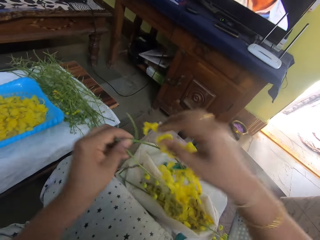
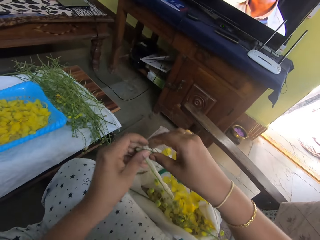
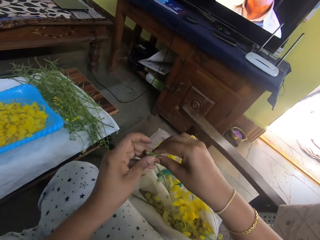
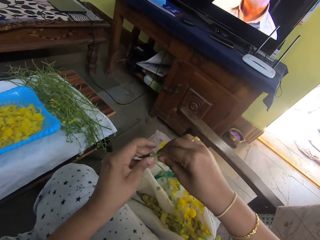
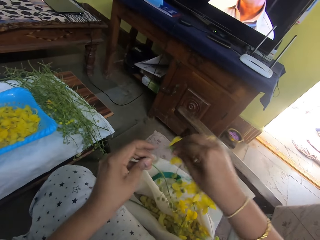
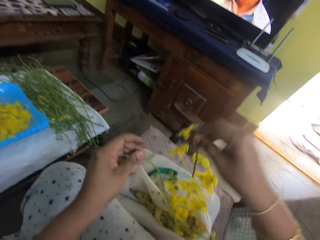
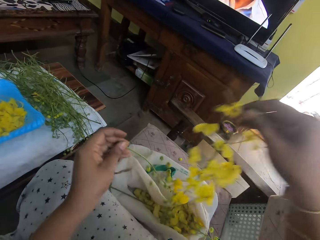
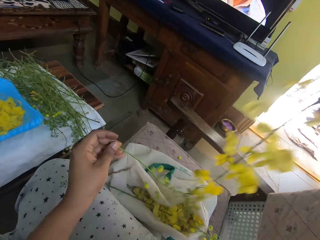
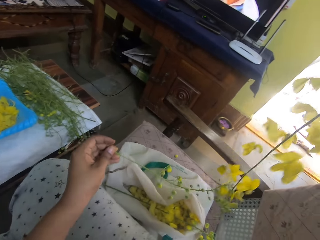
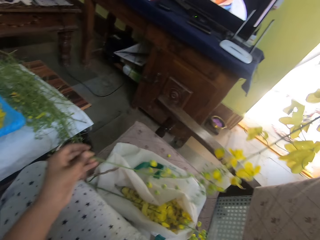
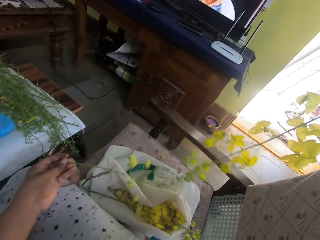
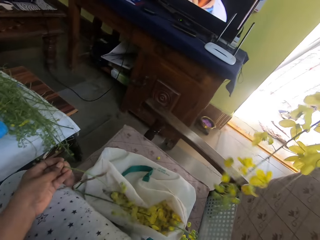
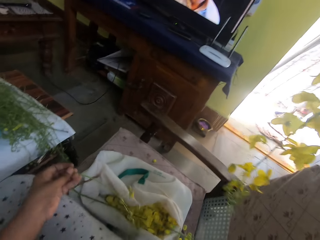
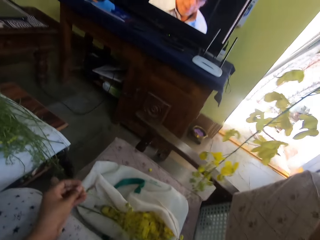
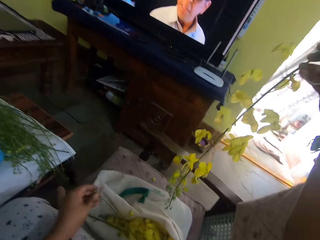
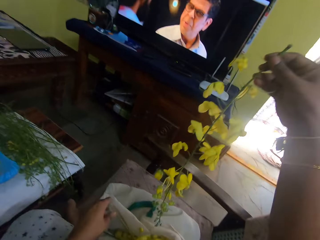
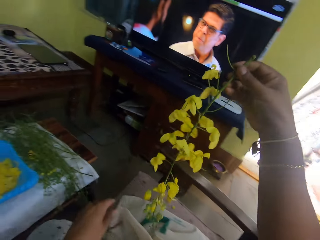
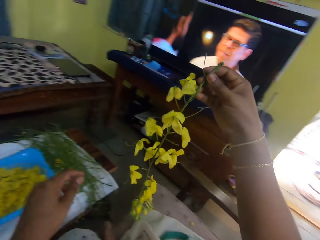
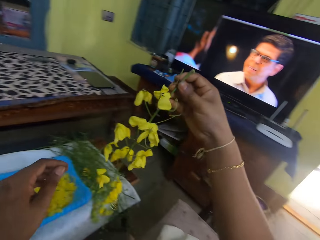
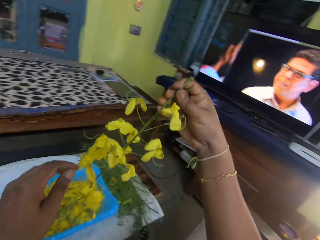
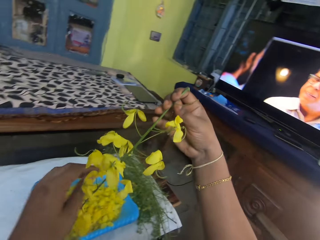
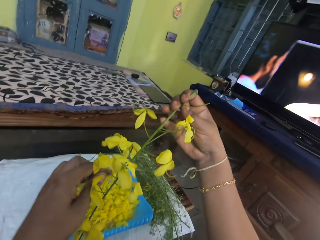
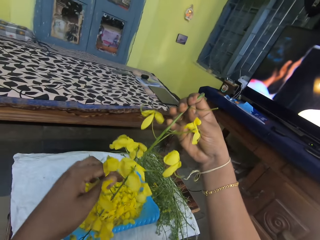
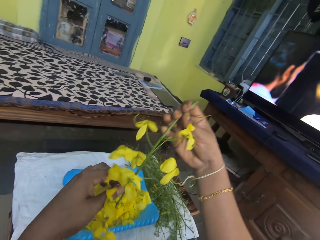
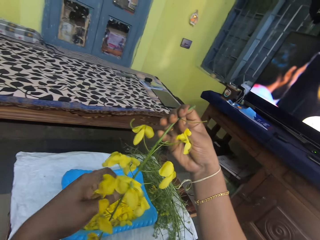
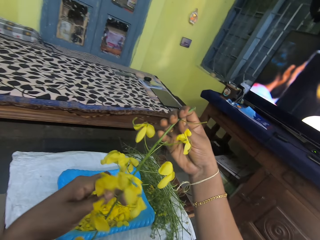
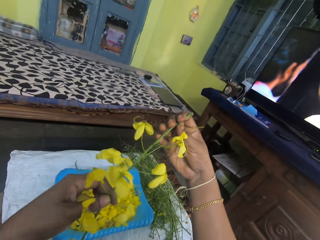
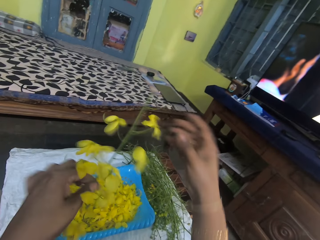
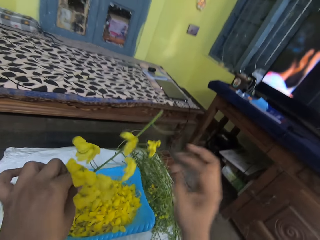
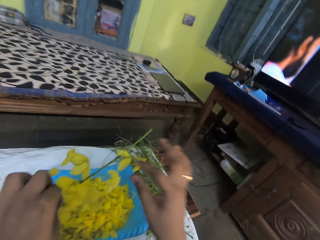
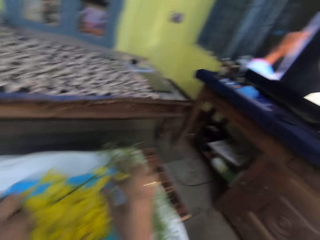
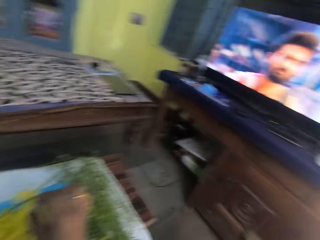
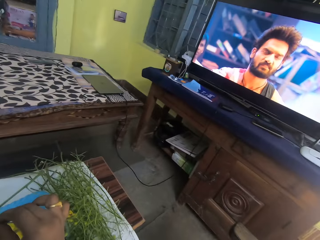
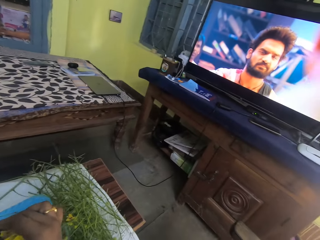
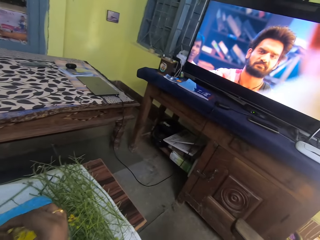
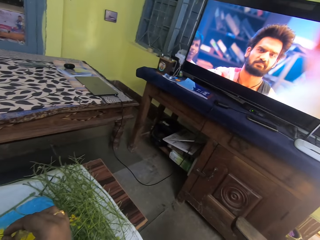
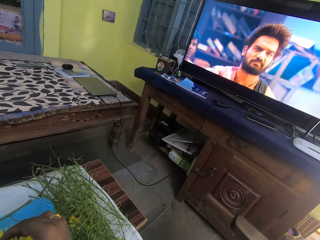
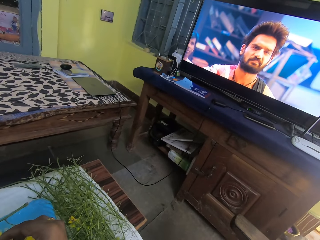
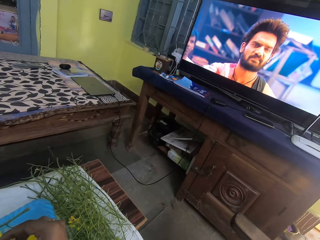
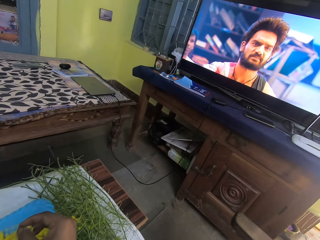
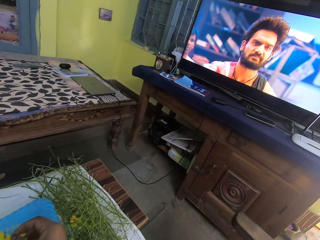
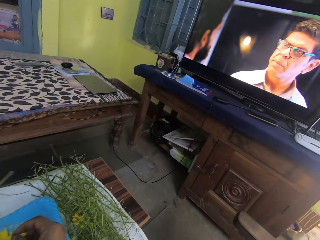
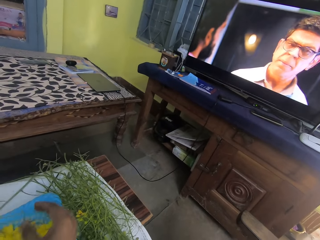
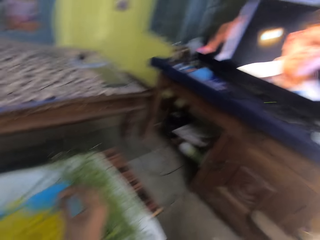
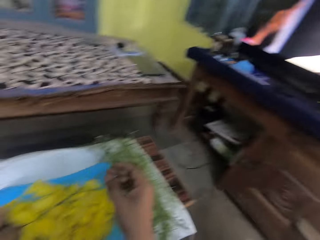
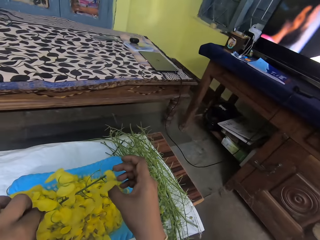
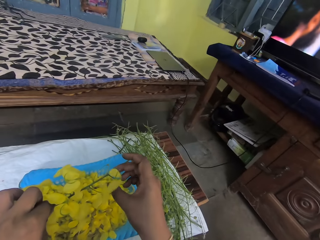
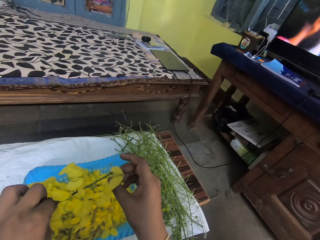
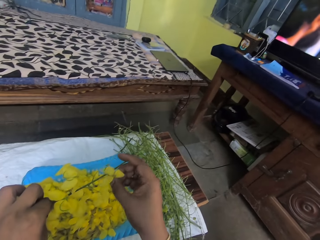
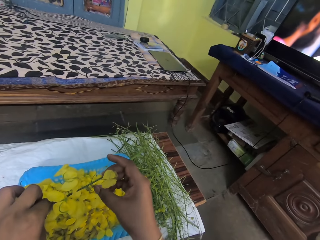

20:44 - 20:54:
The camera wearer cuts the evening primrose in her hands into two. She drops the evening primrose in her left hand into the bag on the stool. She removes the leaves. She plucks the evening primrose in her hands into the tray on the table.
